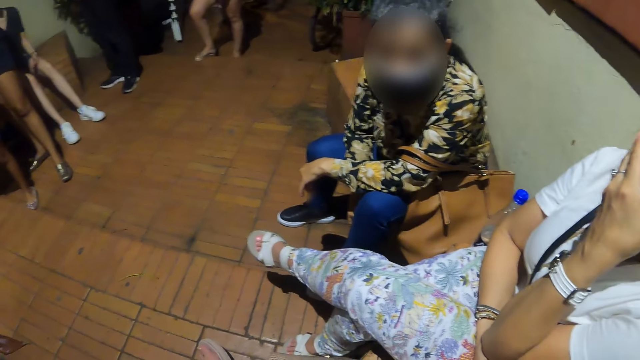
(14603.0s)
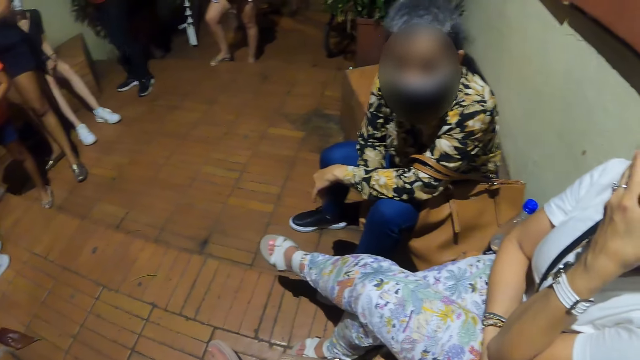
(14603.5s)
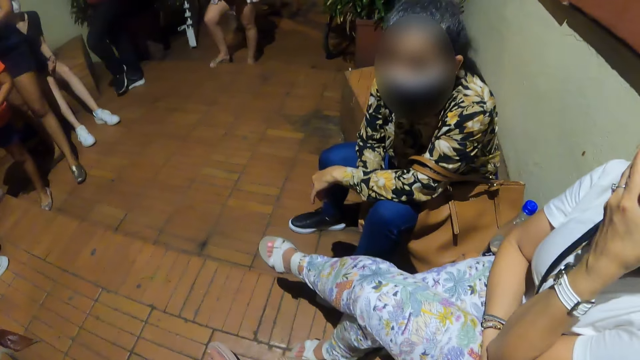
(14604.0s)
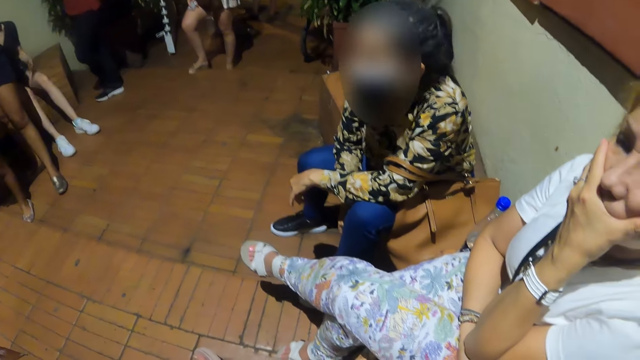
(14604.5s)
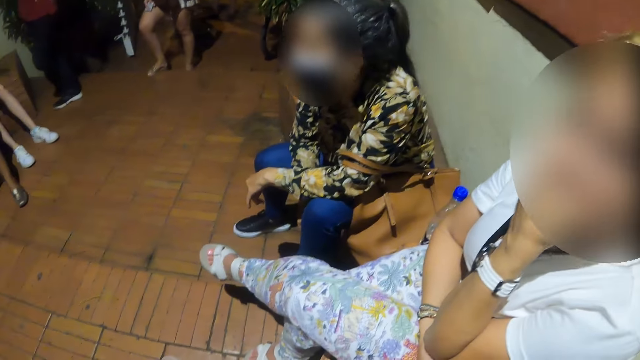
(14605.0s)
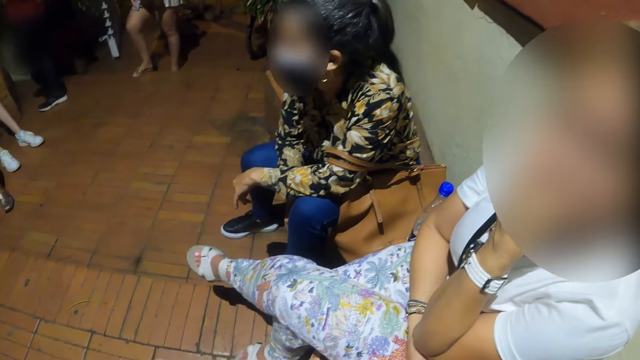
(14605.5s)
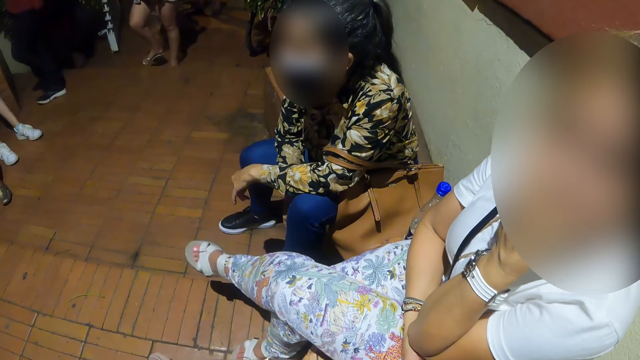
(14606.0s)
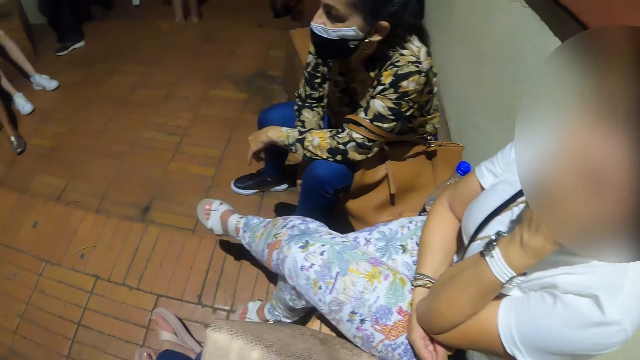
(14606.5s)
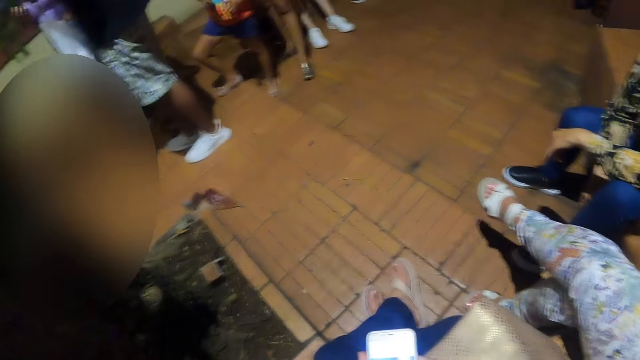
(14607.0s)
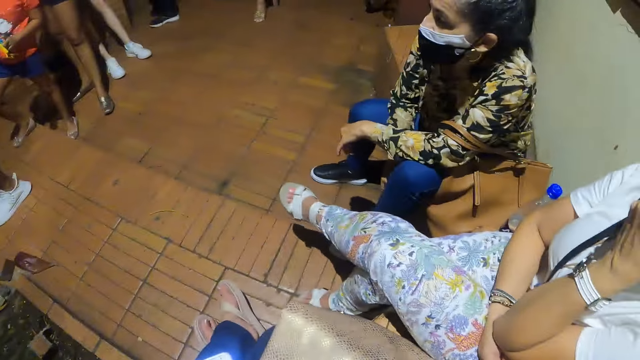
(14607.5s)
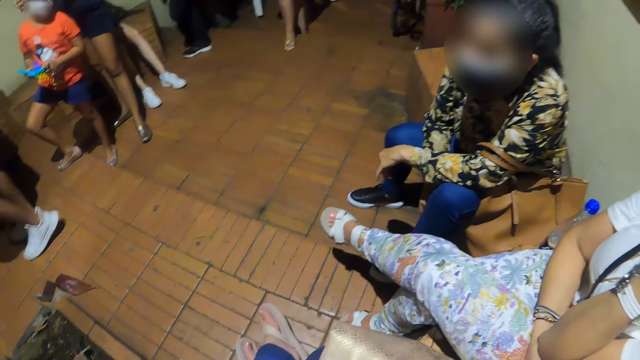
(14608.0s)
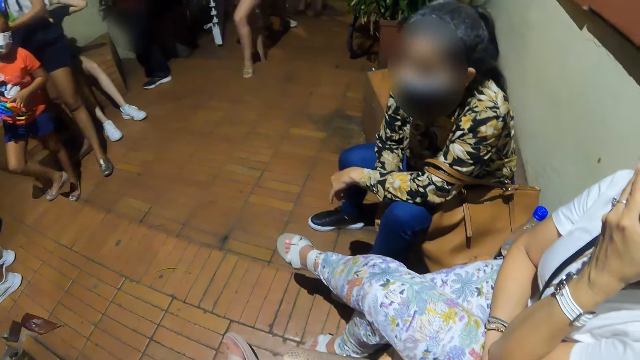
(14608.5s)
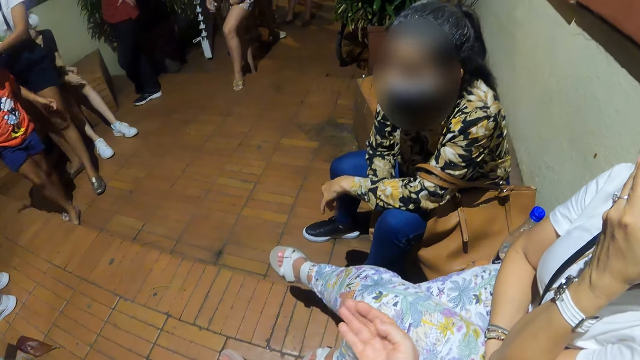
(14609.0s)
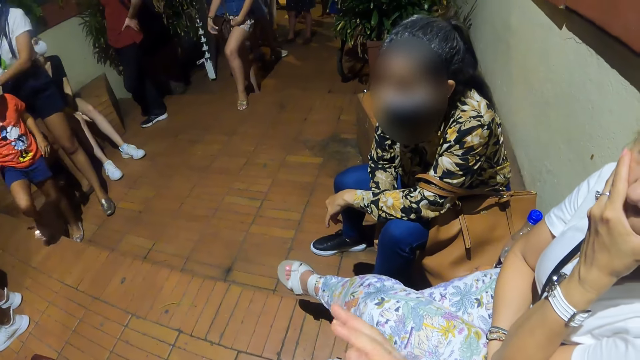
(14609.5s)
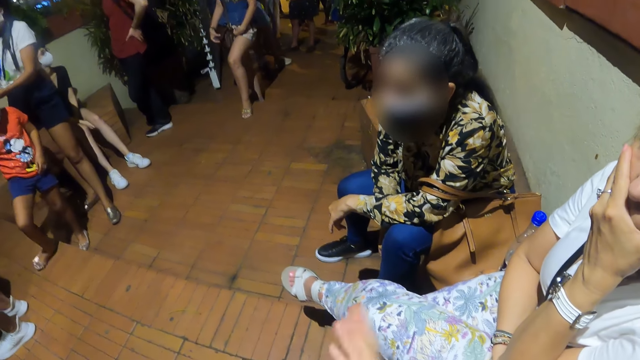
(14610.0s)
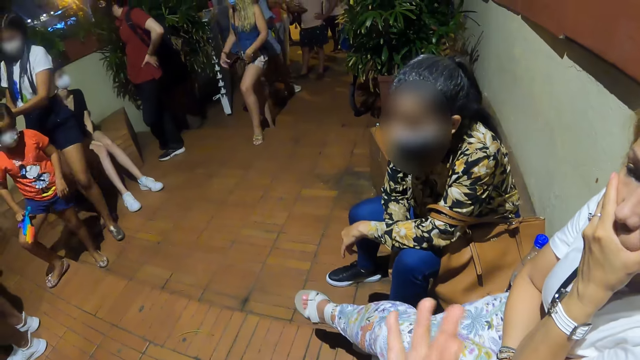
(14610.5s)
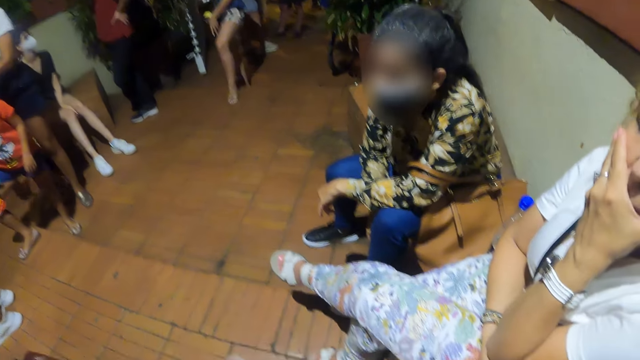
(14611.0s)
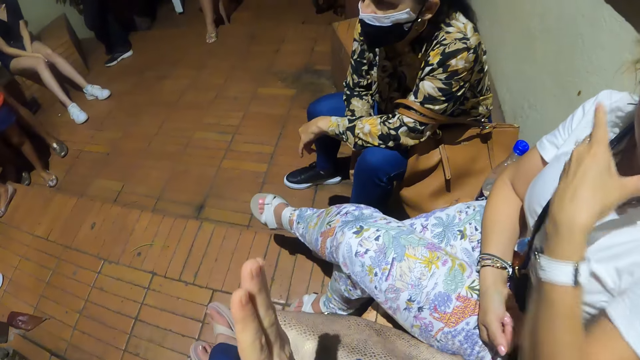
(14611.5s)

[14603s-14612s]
The camera wearer uses gestures.

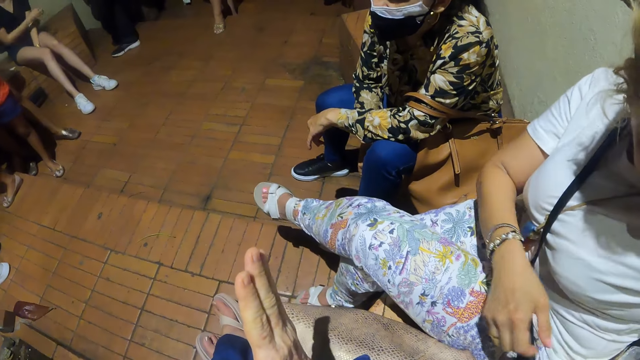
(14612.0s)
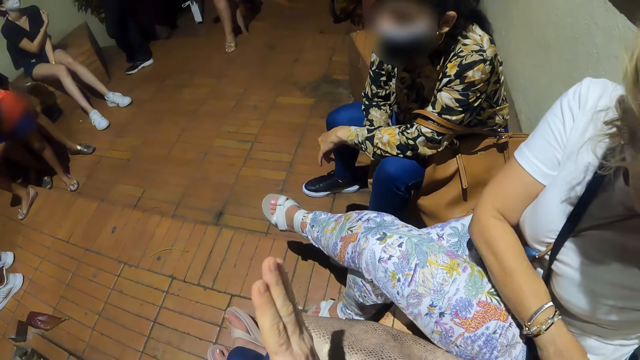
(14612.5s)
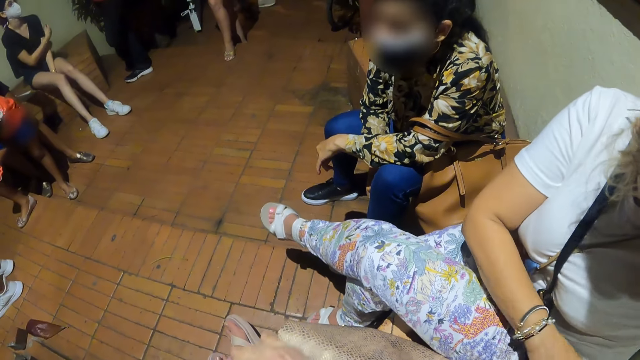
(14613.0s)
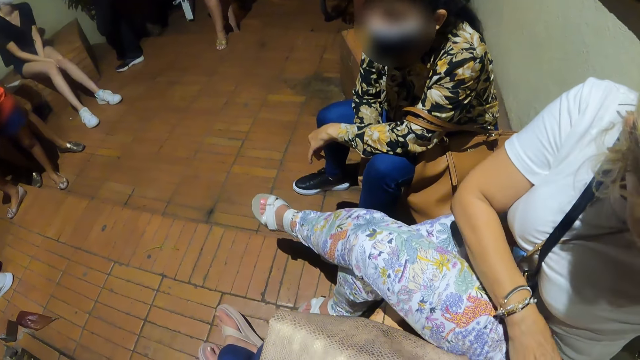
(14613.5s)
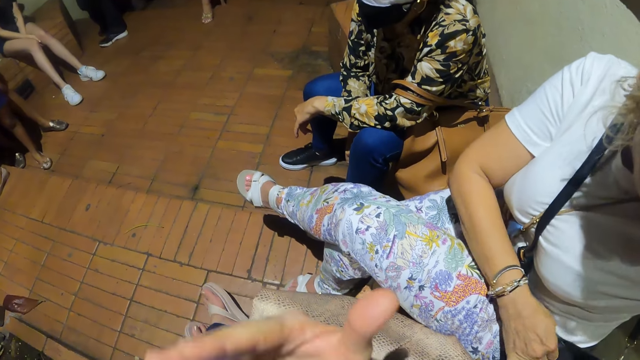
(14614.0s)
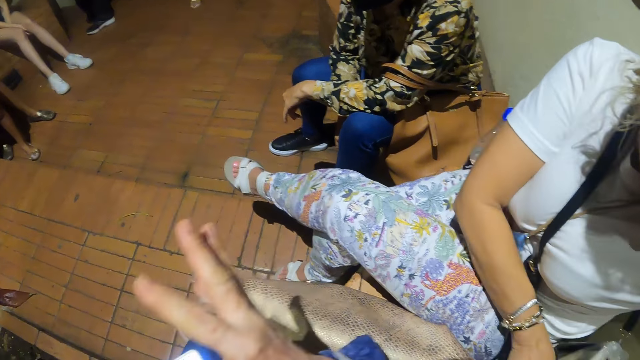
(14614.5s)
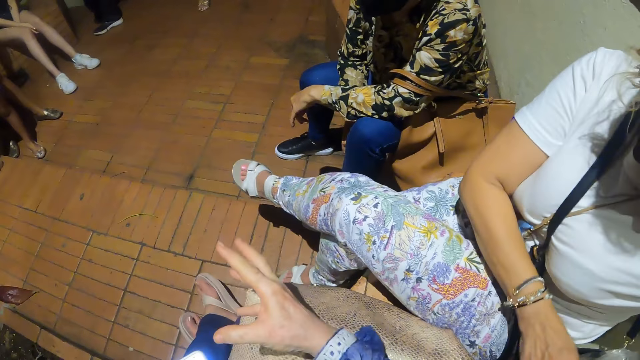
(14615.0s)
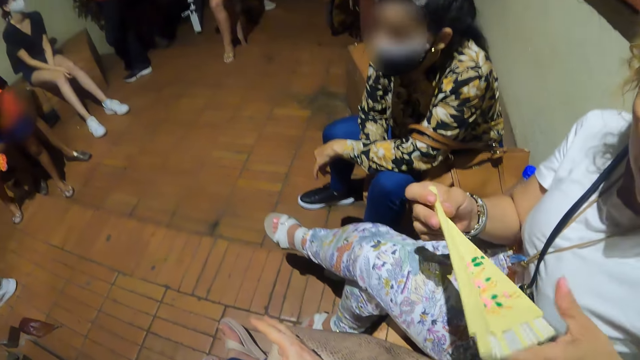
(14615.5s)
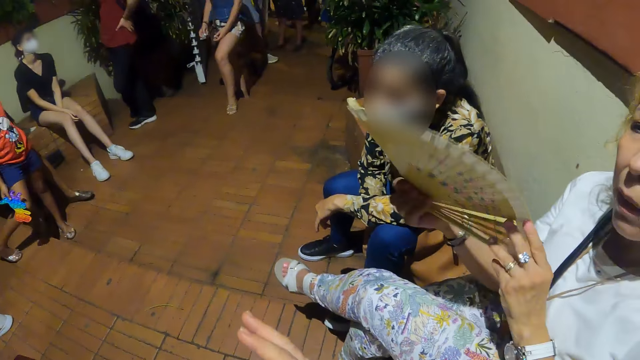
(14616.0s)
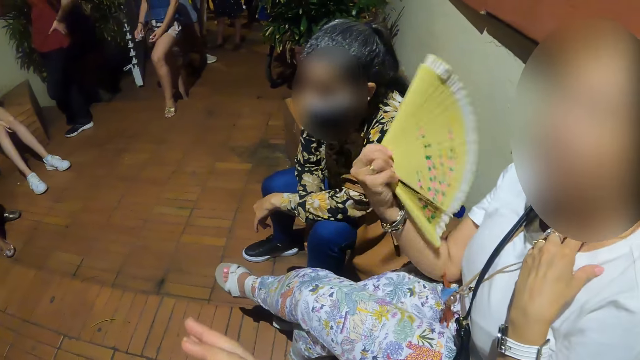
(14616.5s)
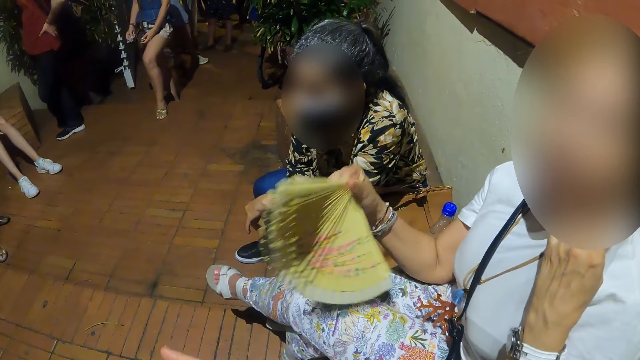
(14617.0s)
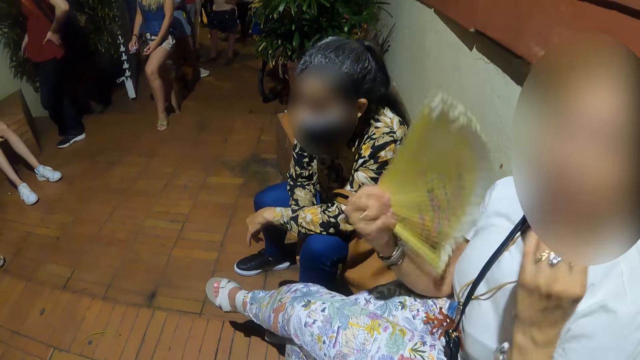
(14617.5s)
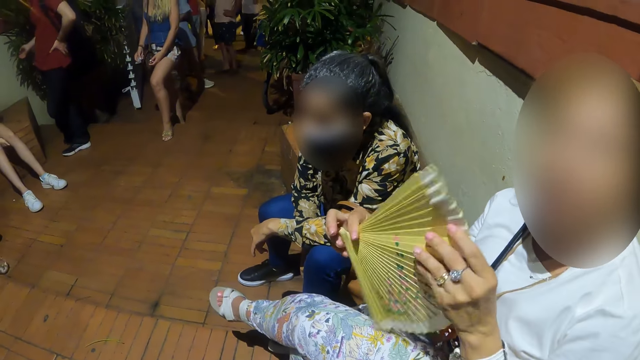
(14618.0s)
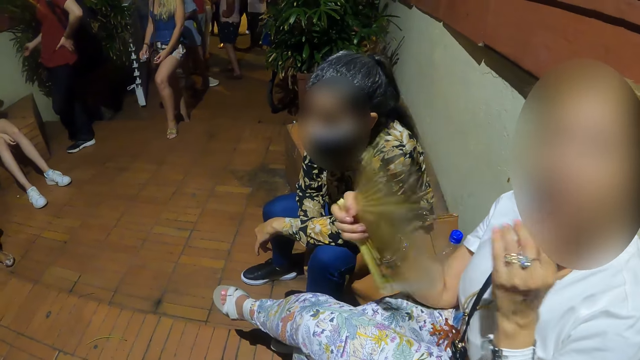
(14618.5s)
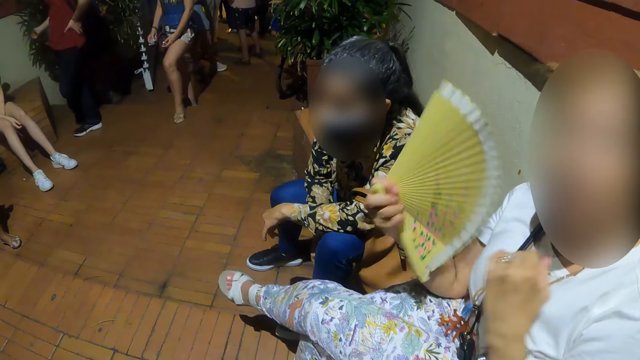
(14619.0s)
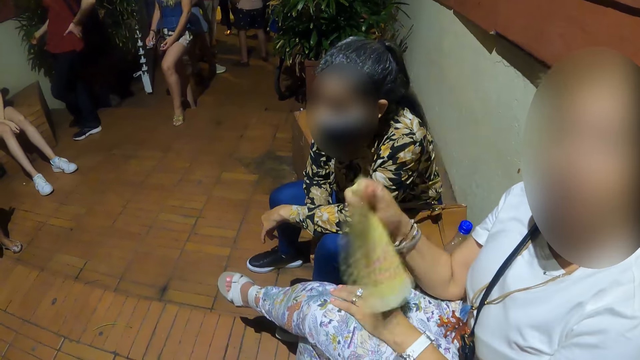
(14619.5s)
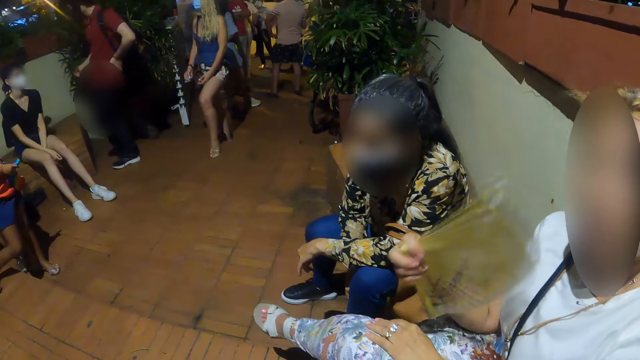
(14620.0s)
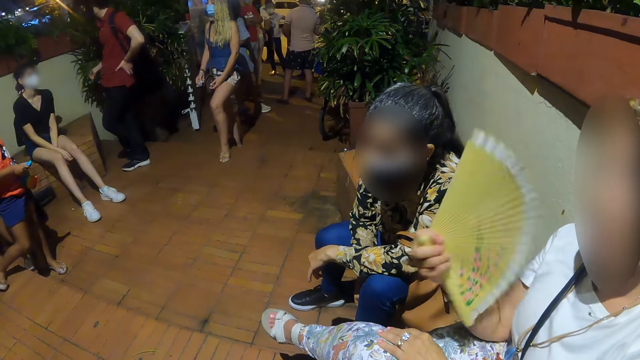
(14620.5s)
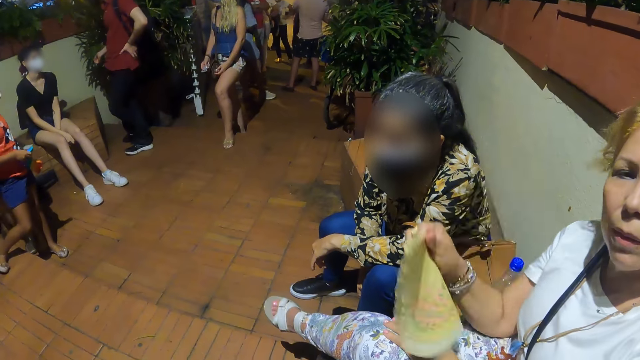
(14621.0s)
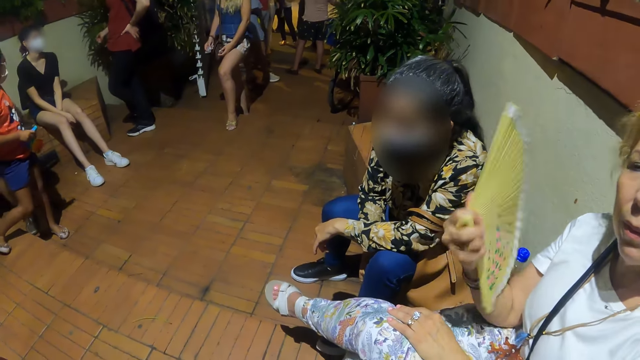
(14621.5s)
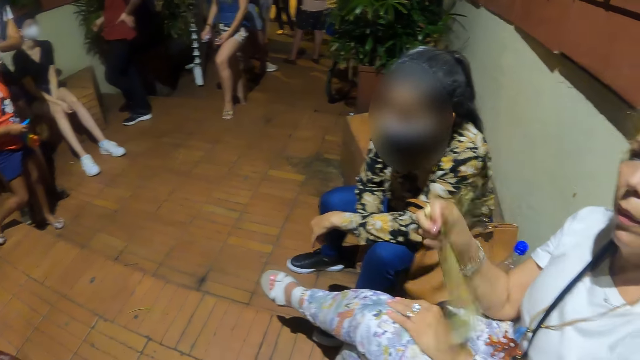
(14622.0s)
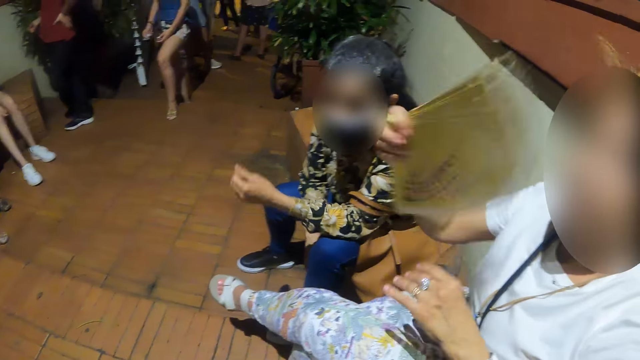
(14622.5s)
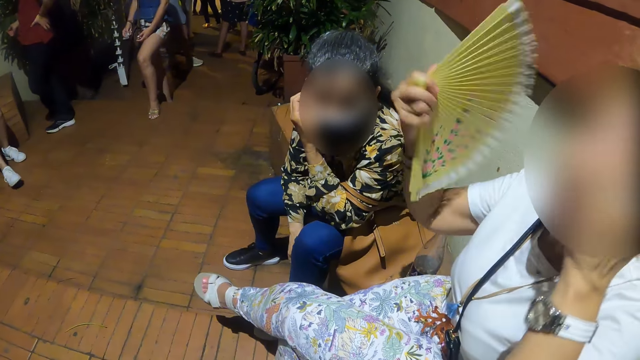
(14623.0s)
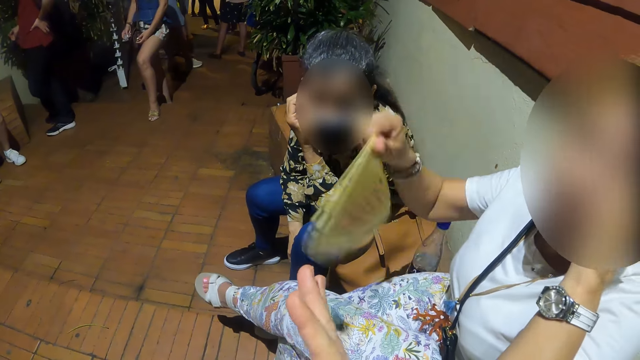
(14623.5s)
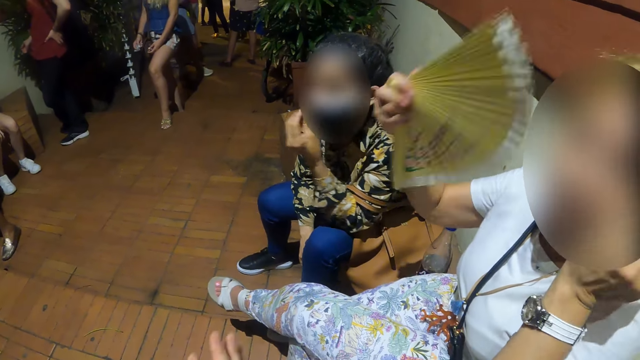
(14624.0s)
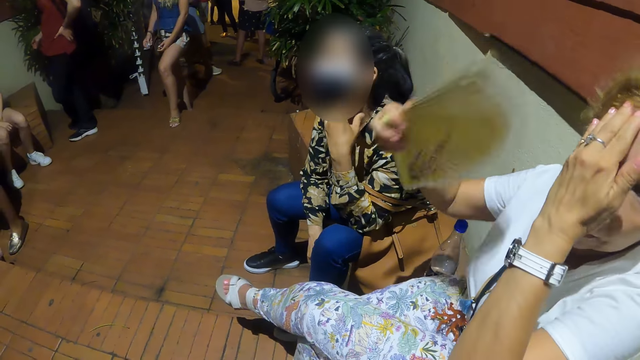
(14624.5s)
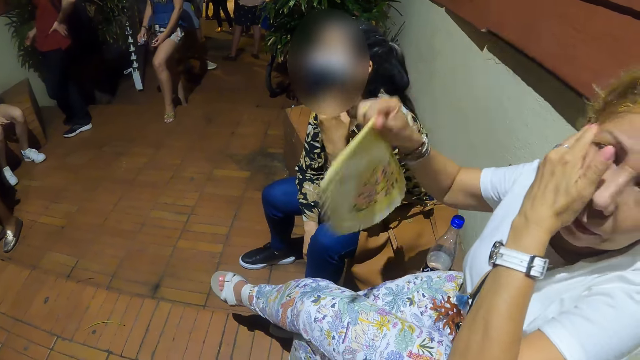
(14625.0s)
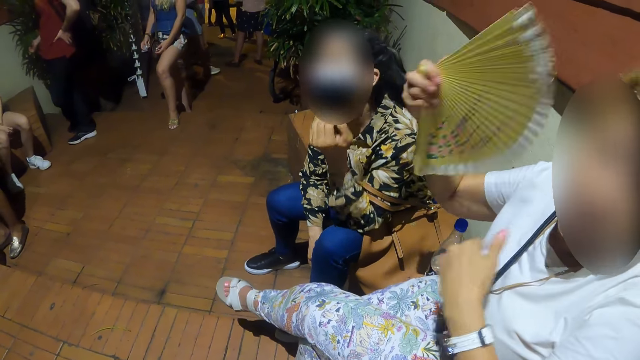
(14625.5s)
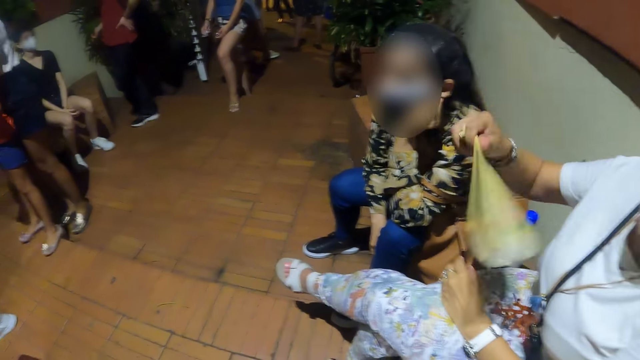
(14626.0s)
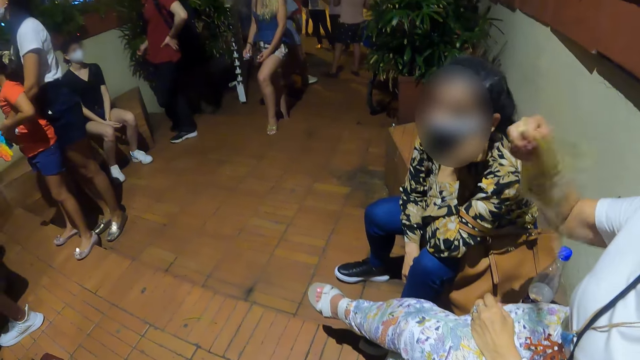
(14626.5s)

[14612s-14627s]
A woman removes a hand fan from her bag. The woman cools herself with the hand fan. The camera wearer looks around.
